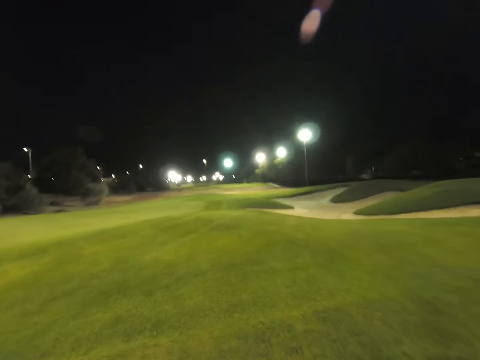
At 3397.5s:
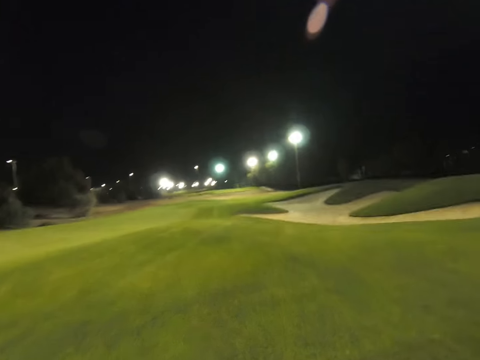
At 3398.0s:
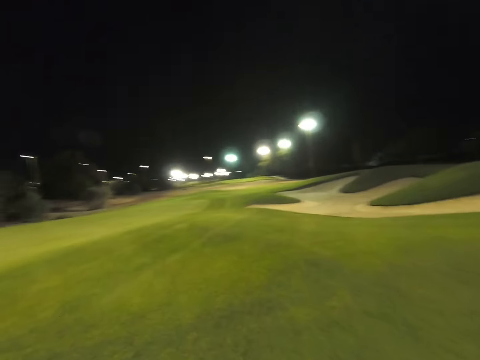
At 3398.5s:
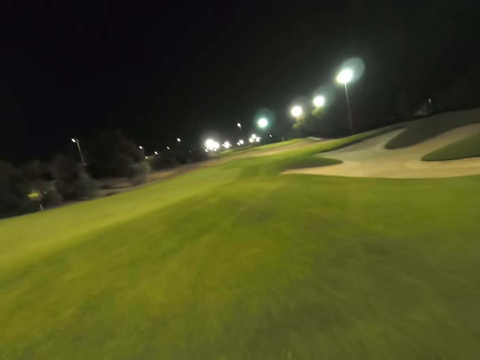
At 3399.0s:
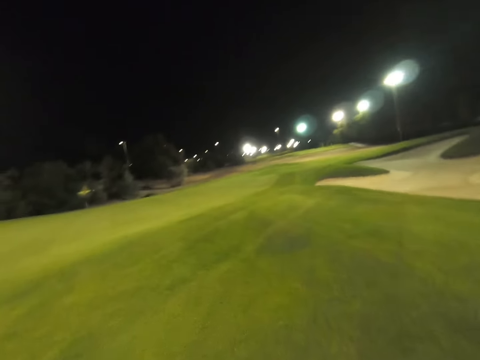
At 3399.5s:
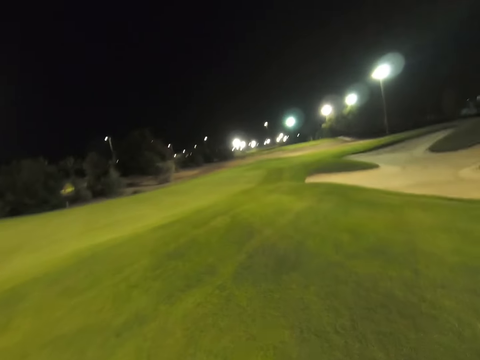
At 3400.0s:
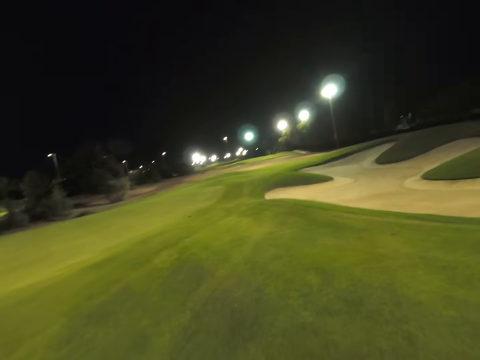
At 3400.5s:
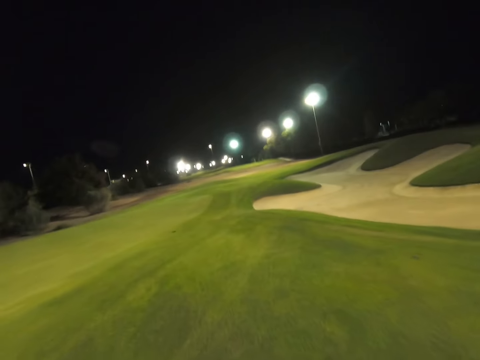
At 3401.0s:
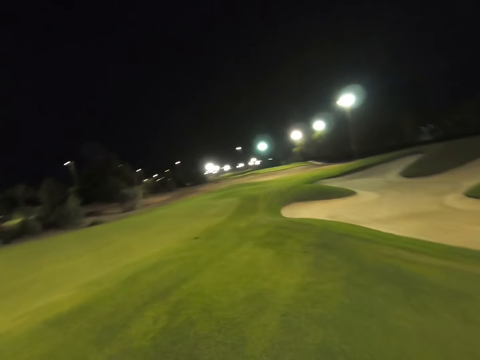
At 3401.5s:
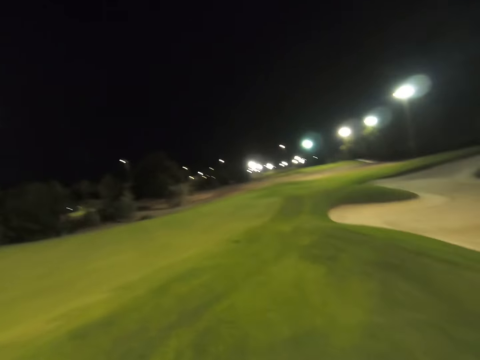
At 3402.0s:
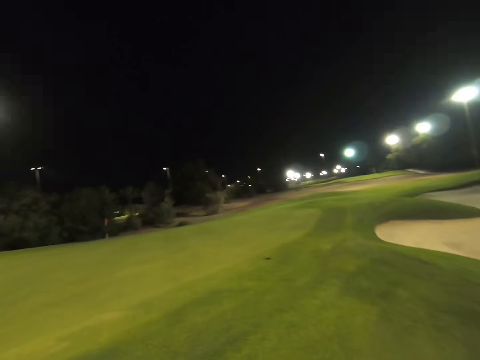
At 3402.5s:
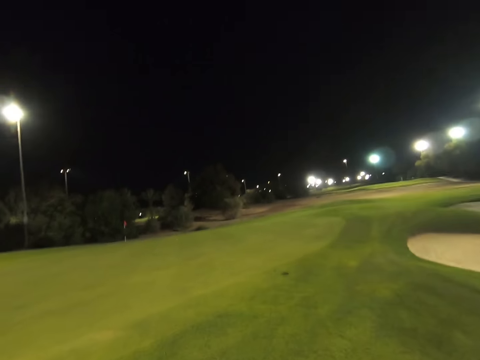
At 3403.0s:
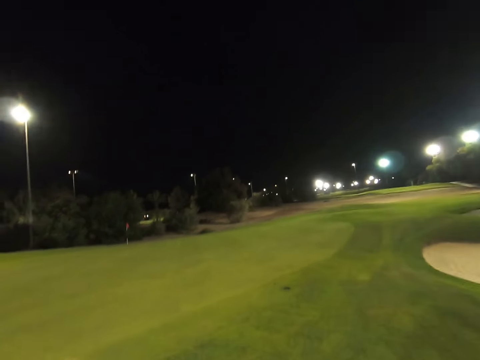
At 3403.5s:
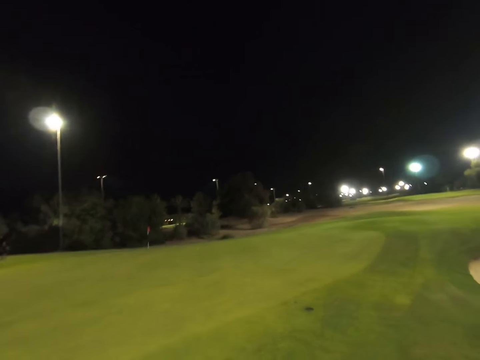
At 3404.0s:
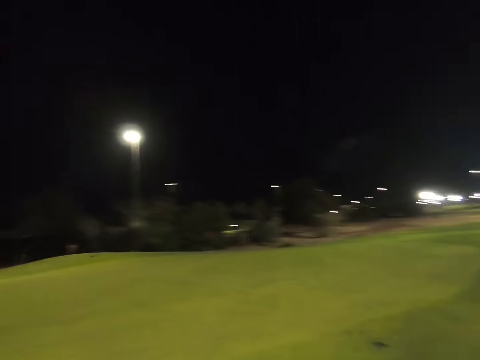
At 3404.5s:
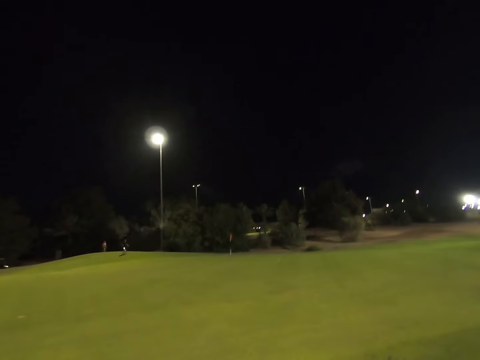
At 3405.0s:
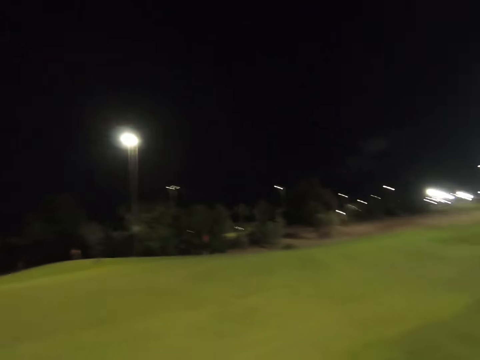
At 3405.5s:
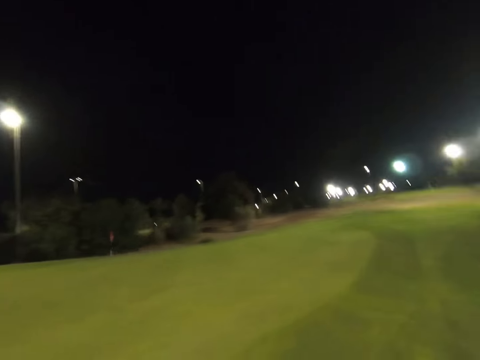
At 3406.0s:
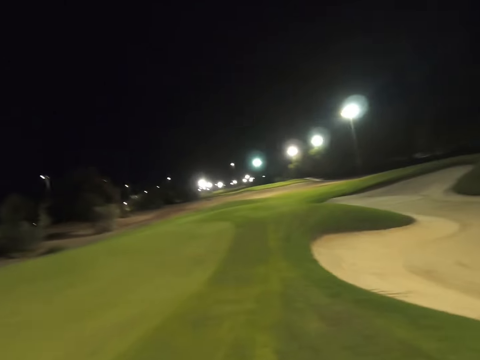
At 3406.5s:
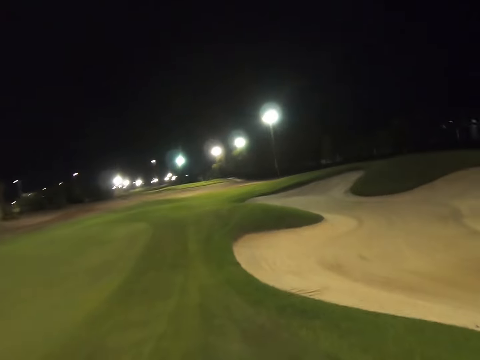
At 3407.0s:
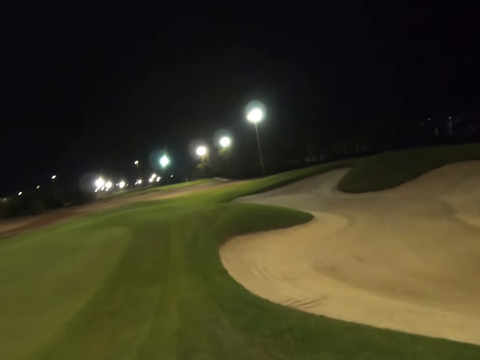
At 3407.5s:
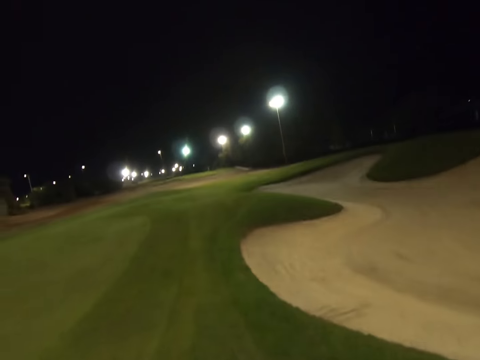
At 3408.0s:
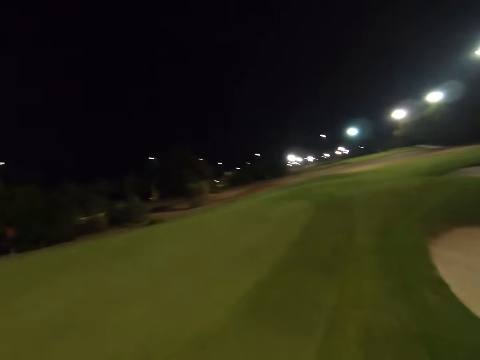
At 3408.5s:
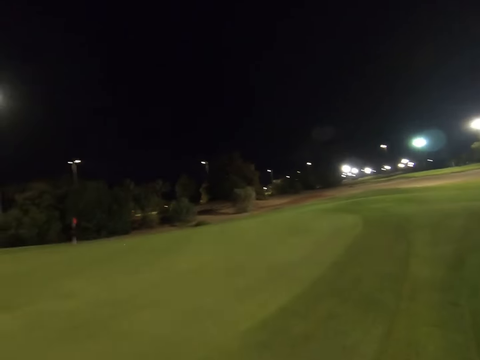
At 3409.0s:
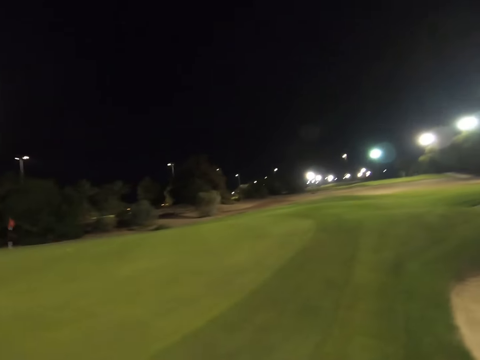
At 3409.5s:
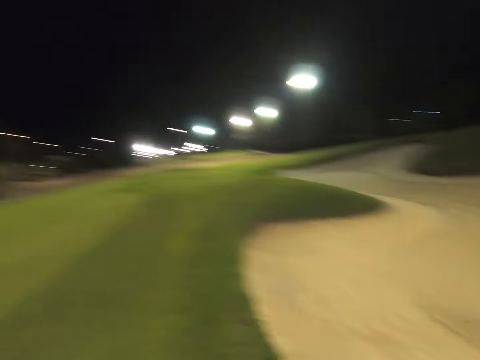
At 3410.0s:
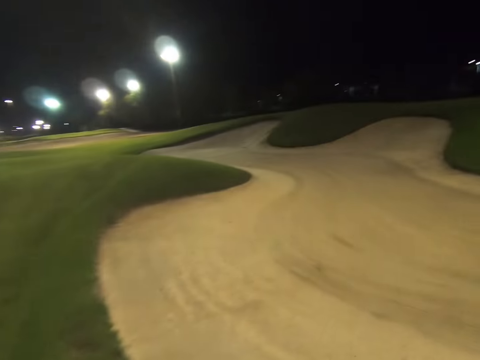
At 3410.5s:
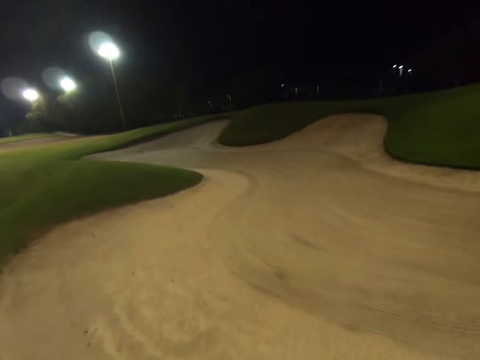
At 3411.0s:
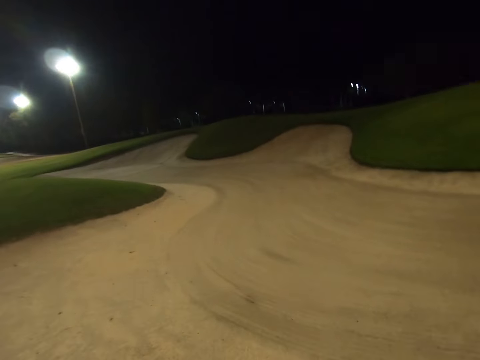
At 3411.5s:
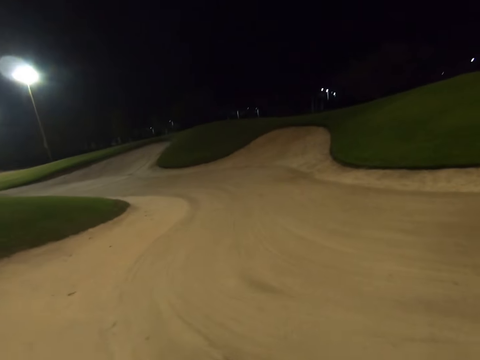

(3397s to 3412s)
The camera wearer looks around the golf course.

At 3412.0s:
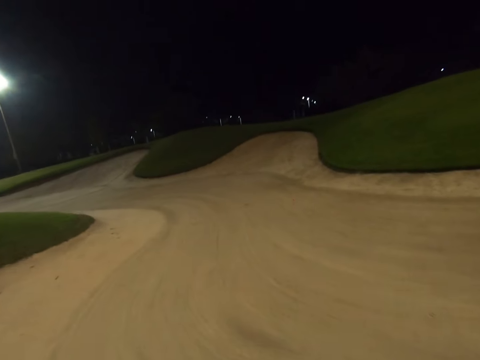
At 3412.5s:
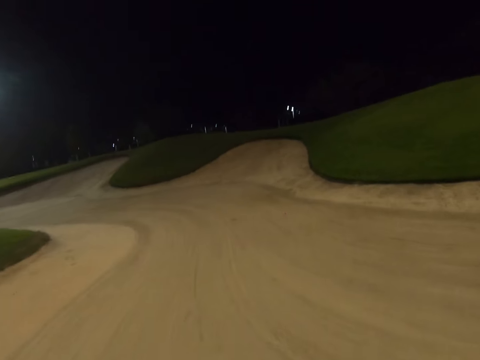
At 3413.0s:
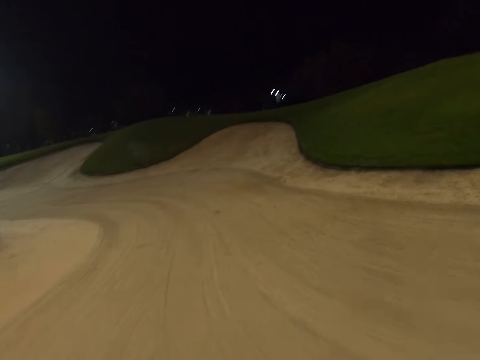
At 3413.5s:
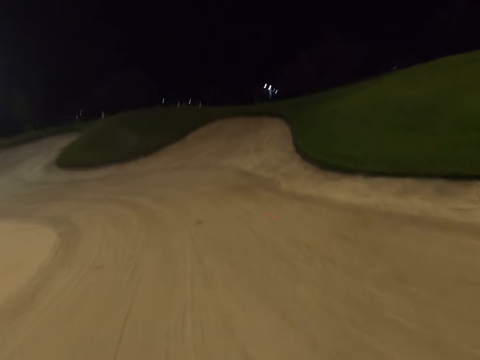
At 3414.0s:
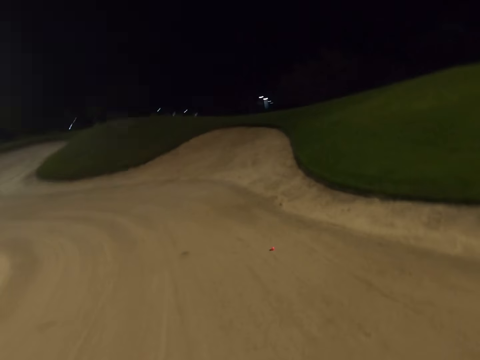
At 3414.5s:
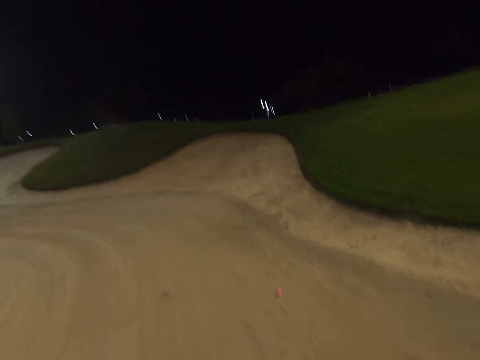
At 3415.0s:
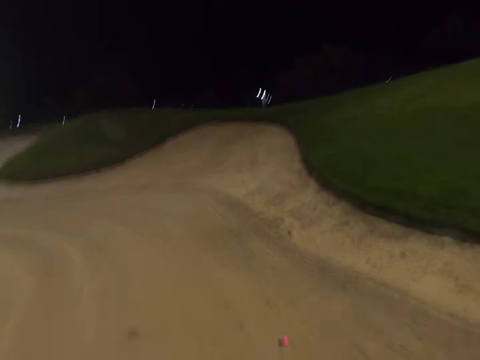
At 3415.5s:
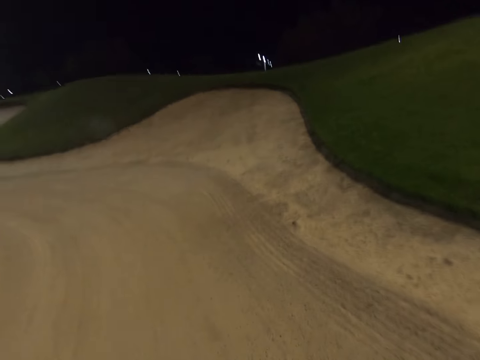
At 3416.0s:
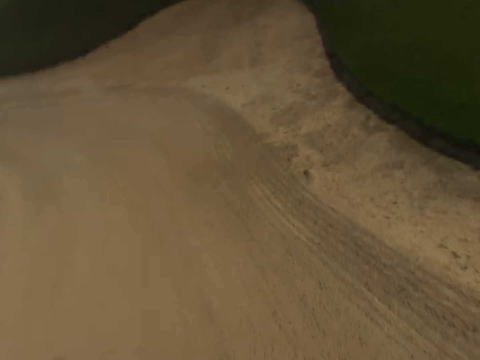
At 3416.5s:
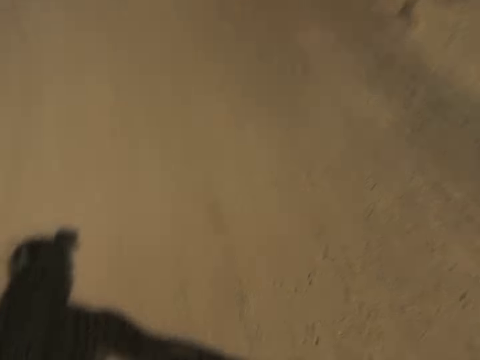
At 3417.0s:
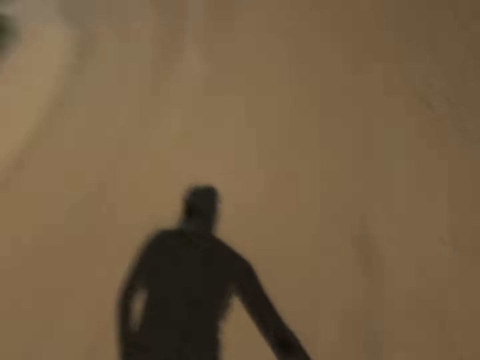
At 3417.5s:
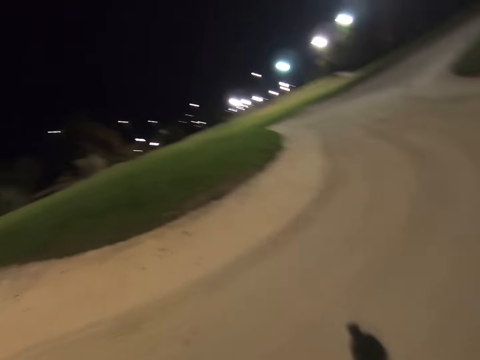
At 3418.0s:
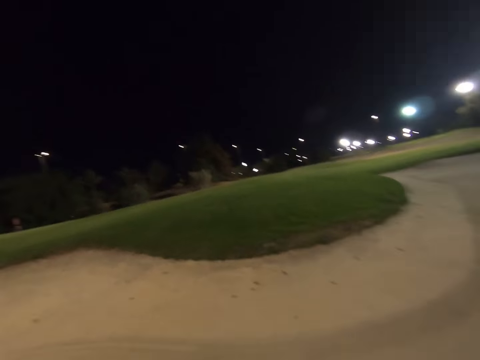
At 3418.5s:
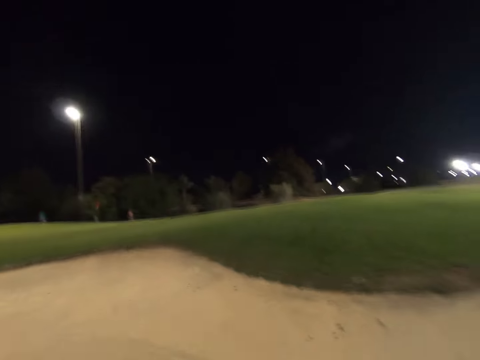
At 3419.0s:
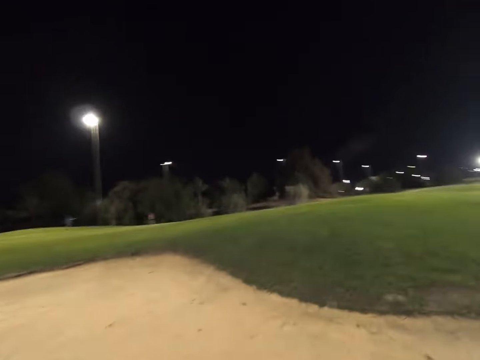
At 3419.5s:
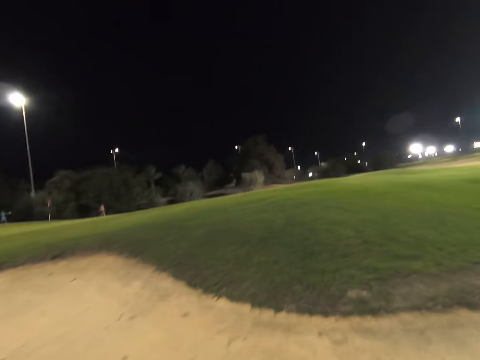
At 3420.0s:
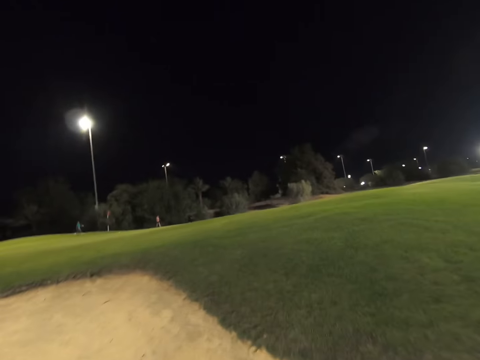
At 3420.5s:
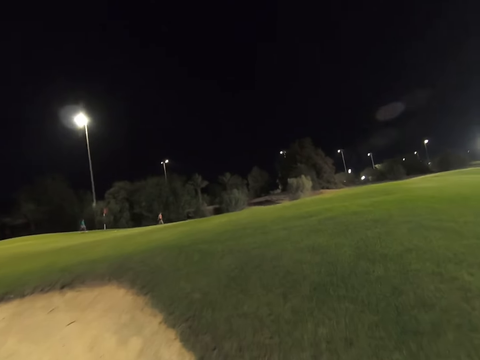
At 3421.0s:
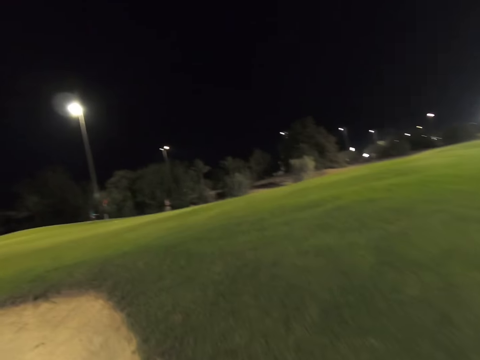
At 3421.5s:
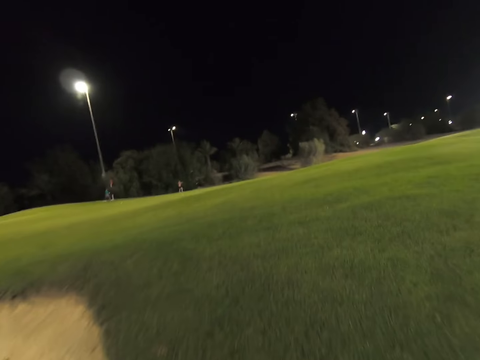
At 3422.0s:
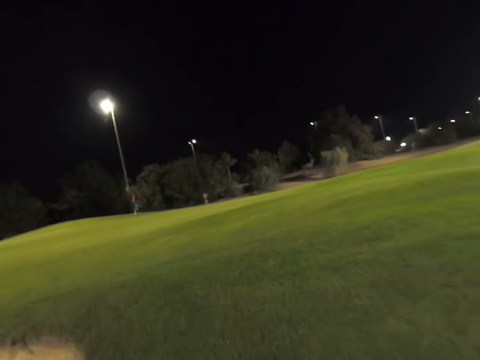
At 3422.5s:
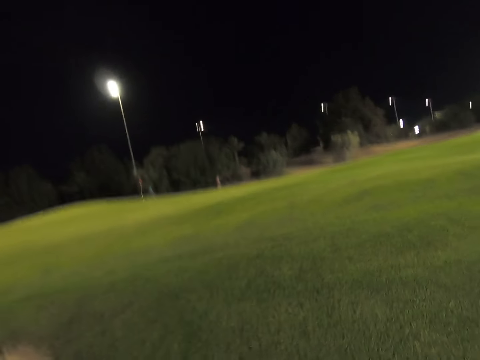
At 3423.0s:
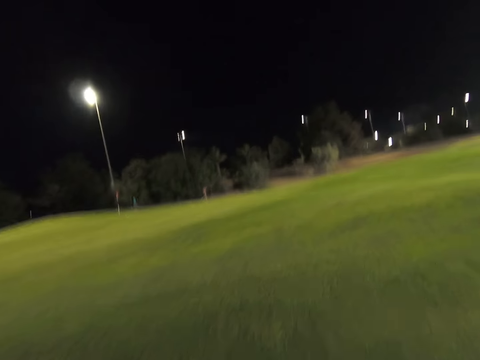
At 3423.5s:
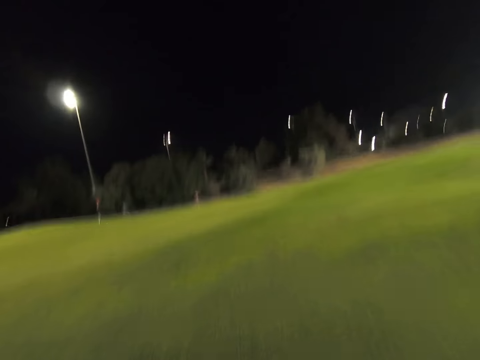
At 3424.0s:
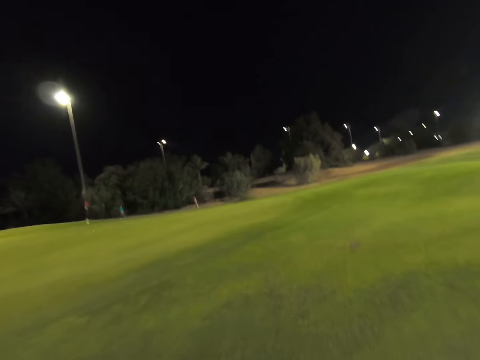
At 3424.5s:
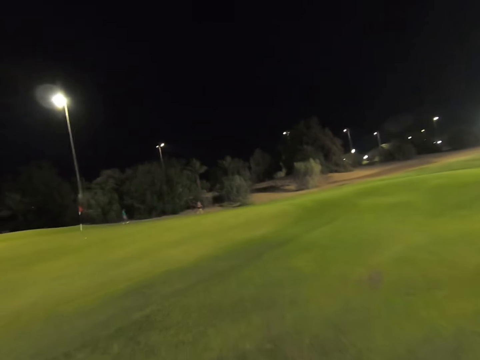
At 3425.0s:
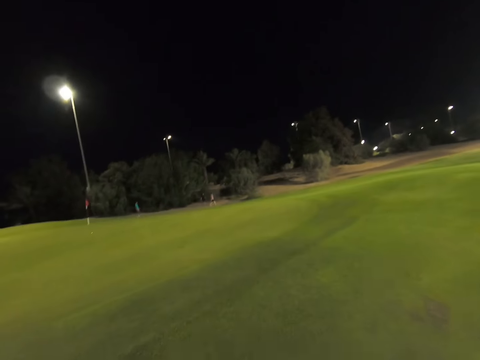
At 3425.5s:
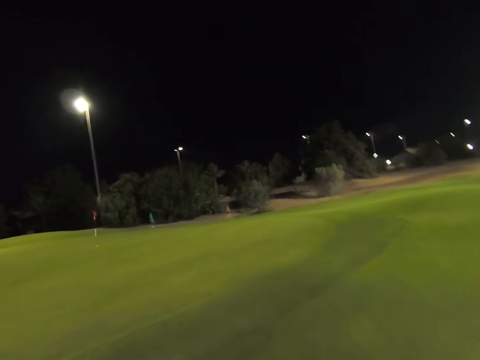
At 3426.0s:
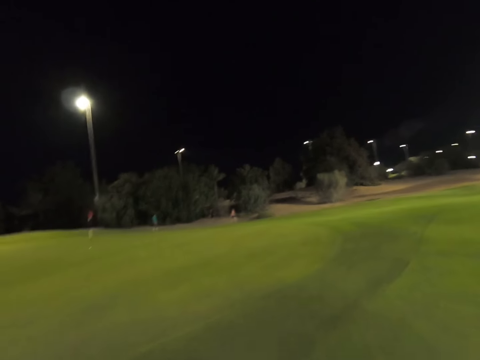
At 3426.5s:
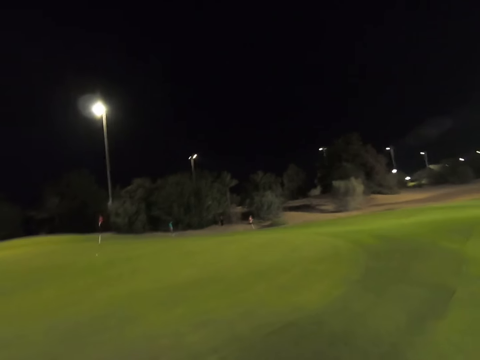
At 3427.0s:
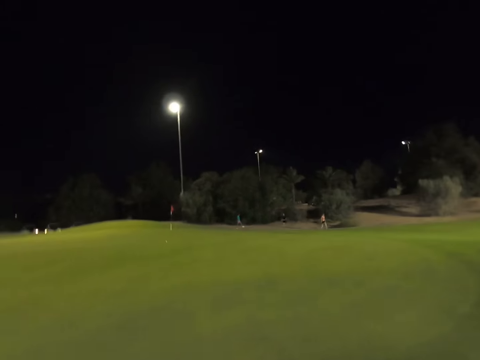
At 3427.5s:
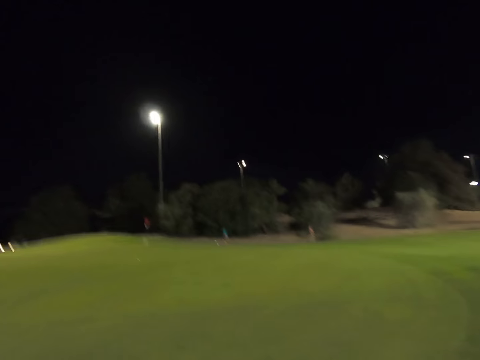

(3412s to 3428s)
The camera wearer picks up the pink golf. They walk across the golf course.
